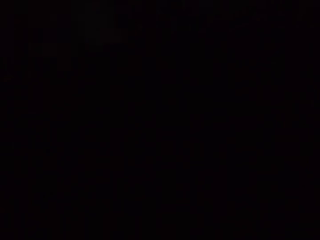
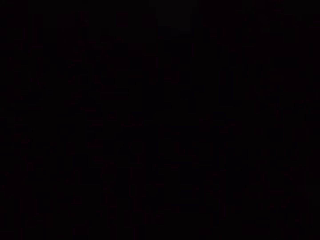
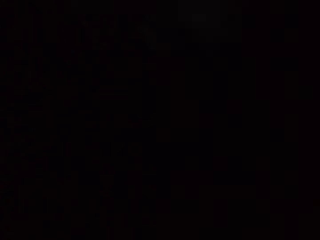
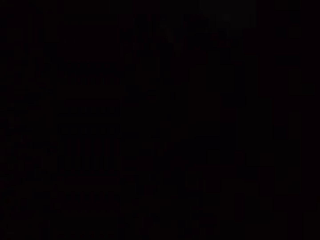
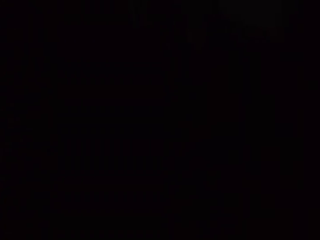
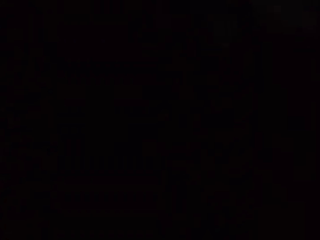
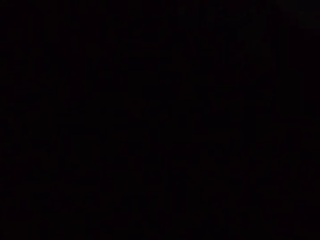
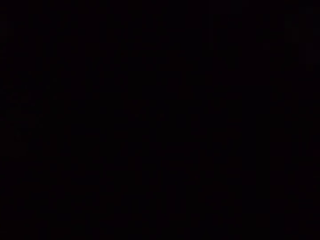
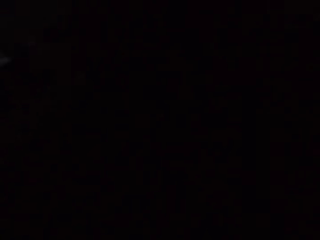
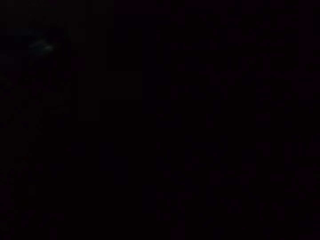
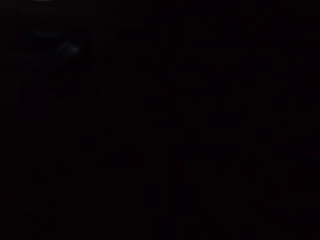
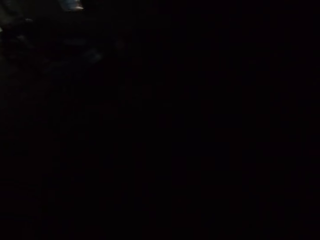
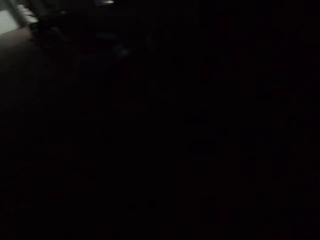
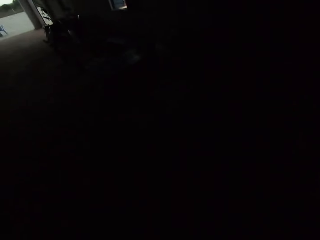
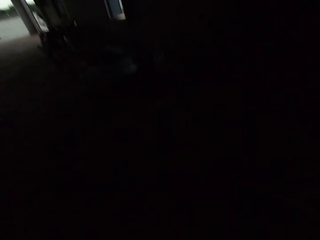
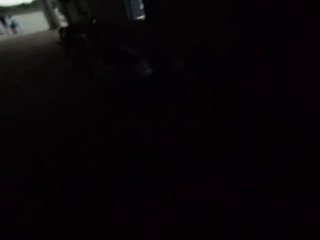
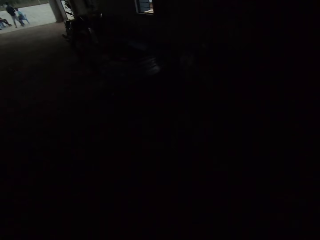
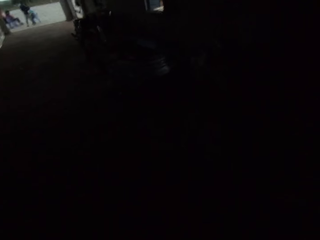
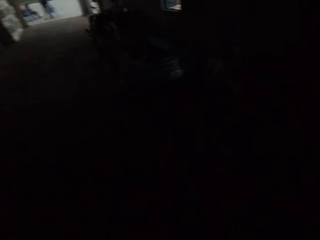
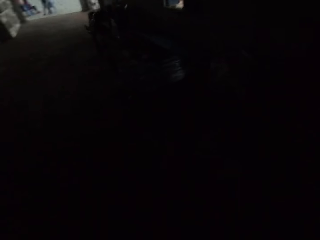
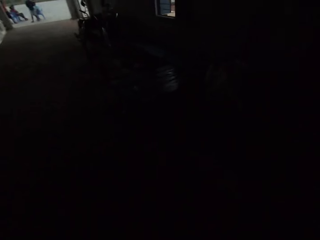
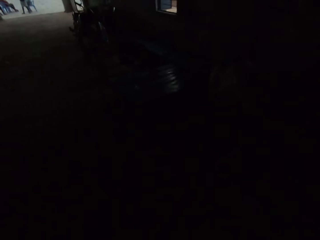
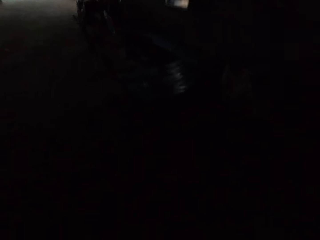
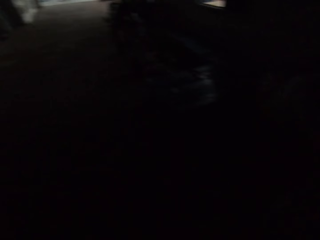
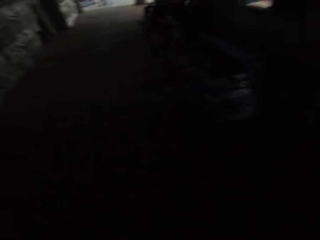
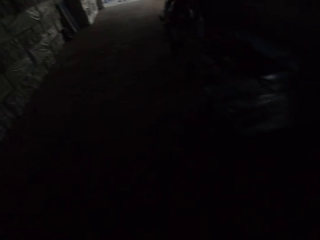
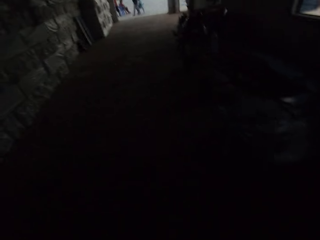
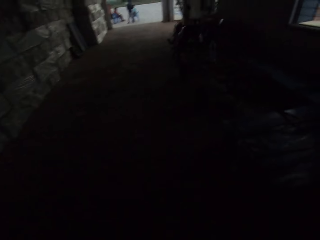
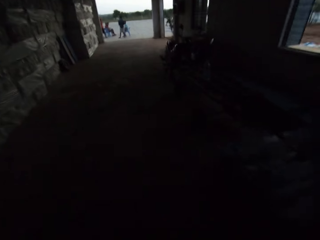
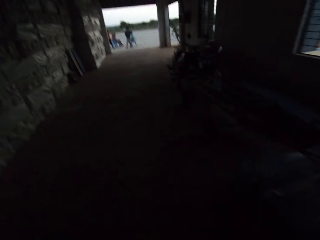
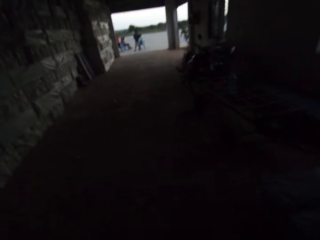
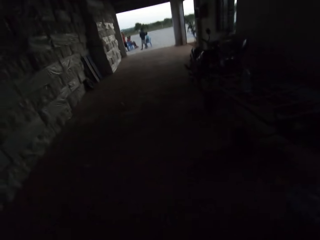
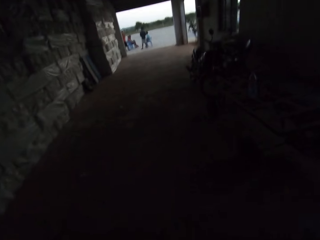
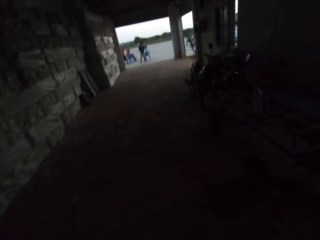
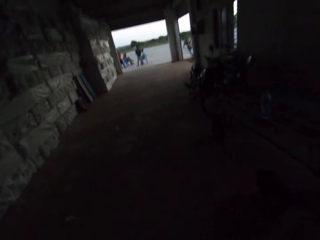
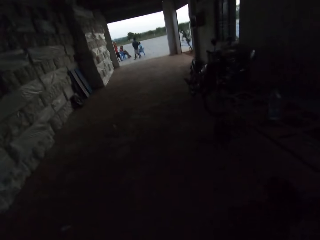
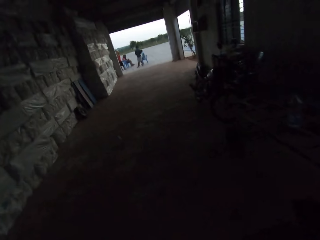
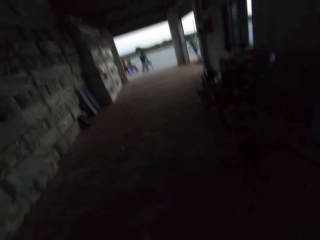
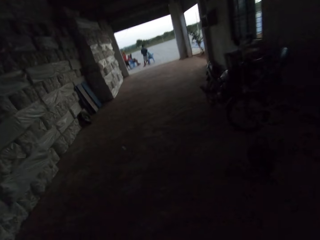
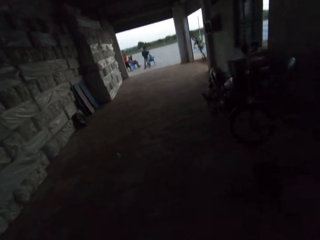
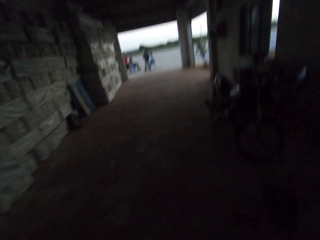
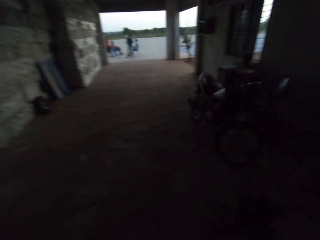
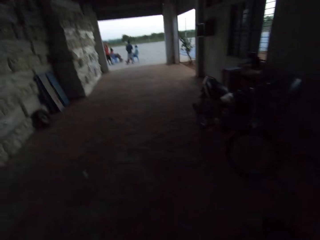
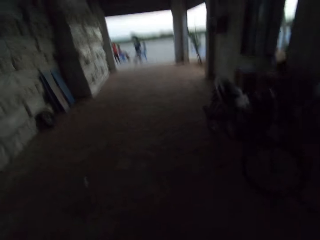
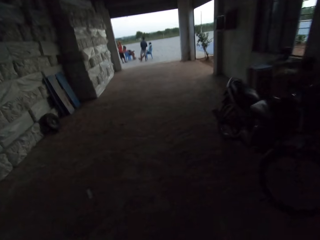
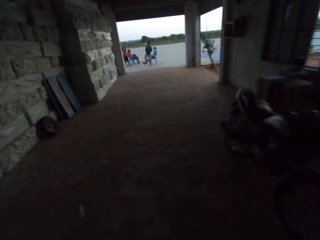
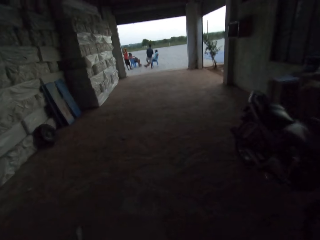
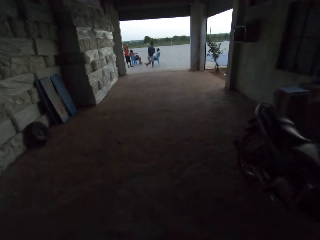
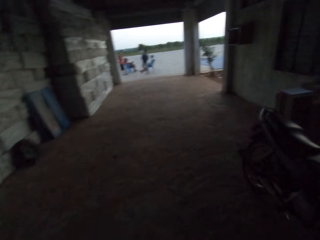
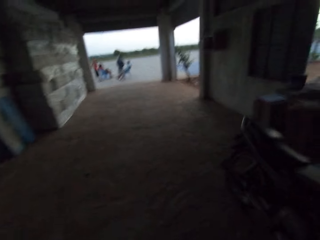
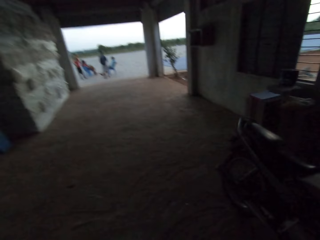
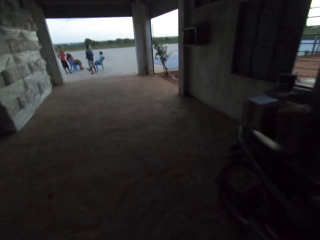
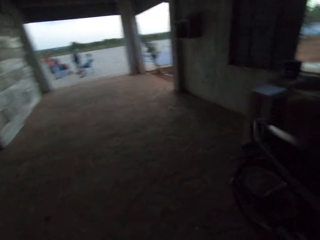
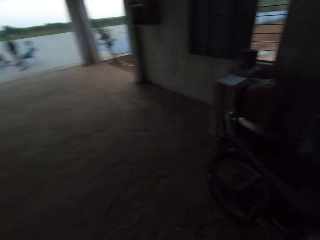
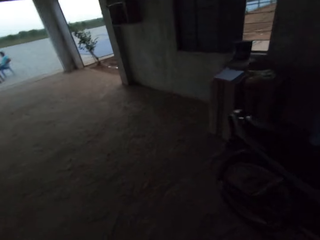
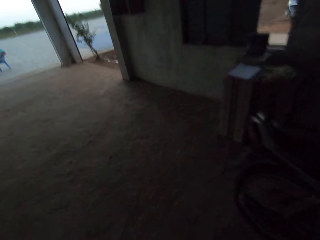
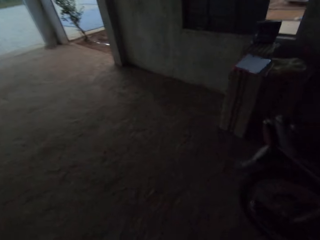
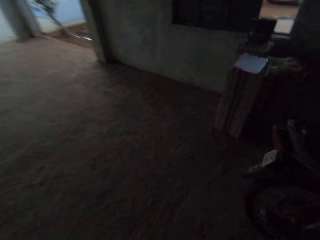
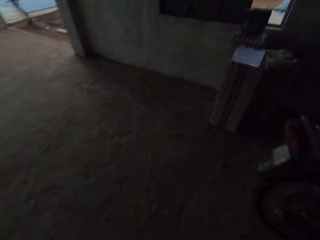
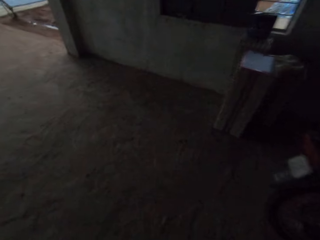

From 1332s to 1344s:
The camera wearer walks out of the warehouse.

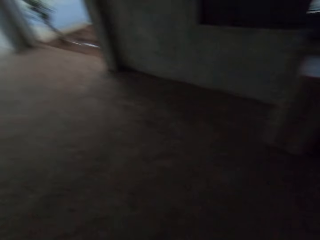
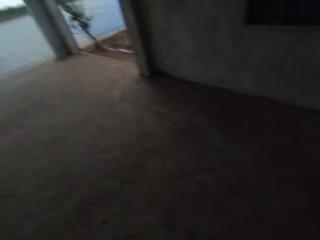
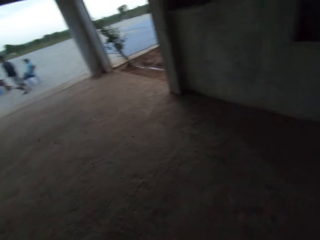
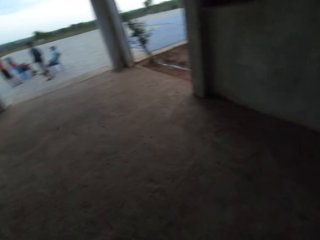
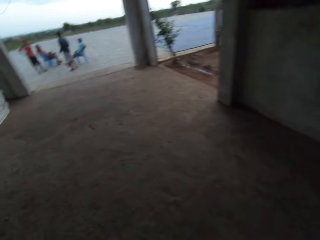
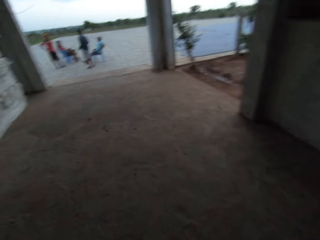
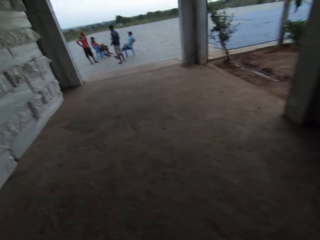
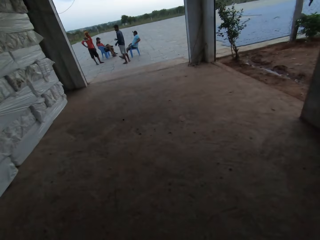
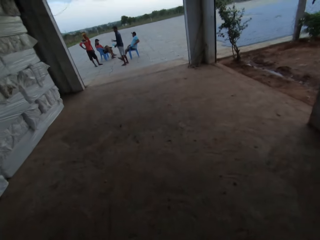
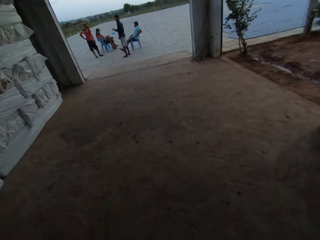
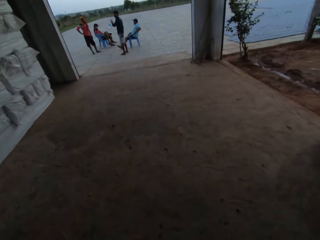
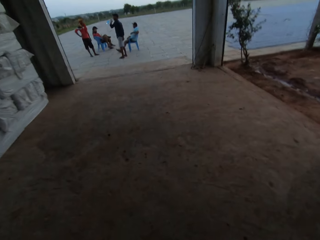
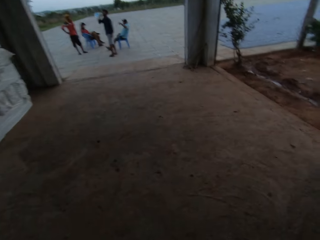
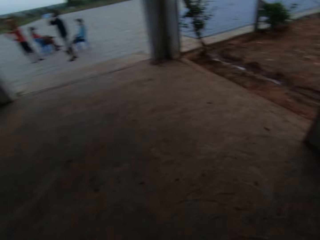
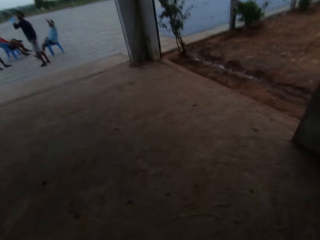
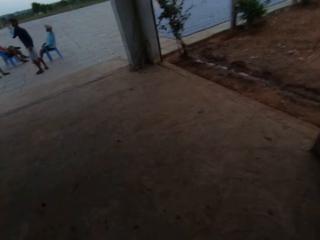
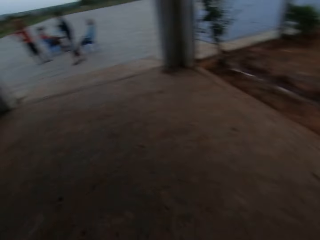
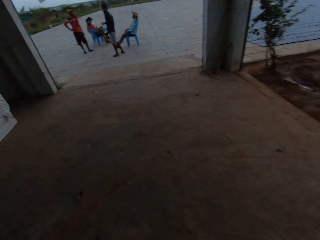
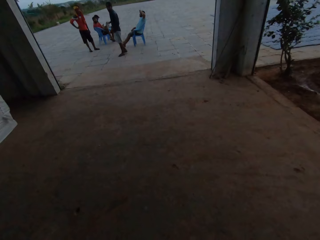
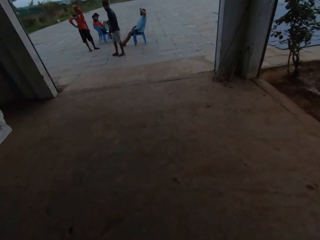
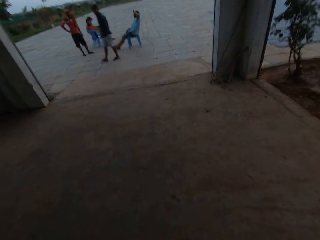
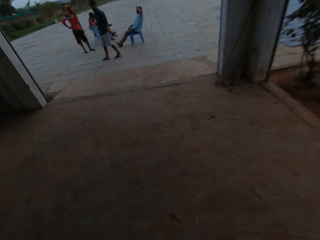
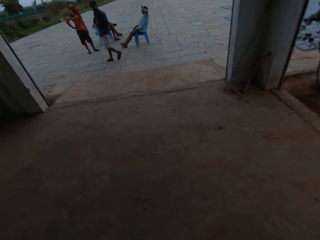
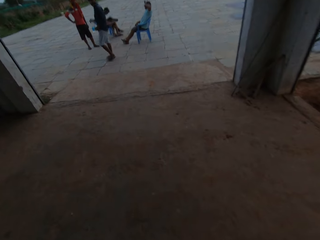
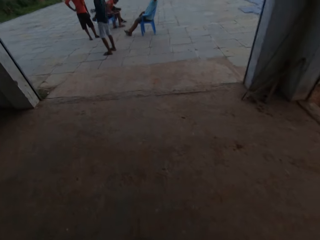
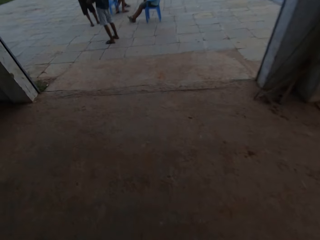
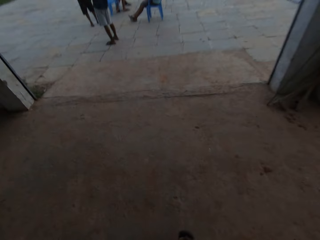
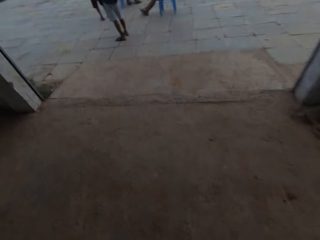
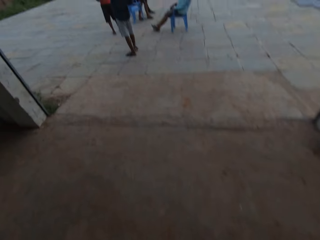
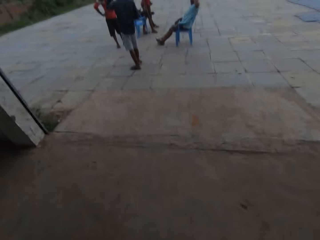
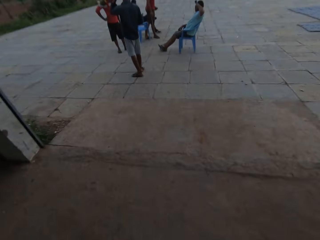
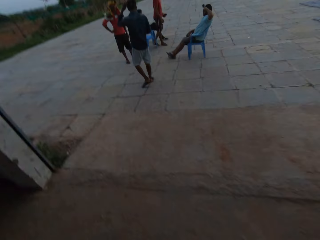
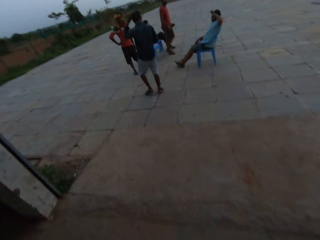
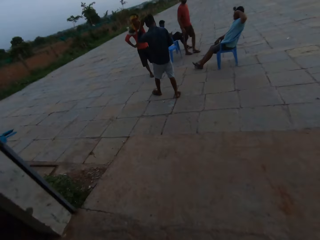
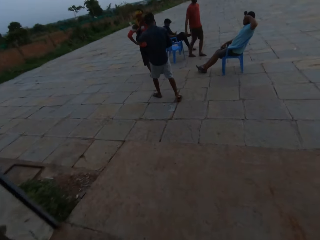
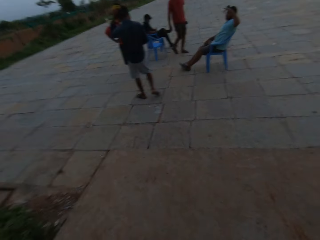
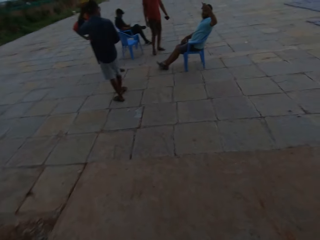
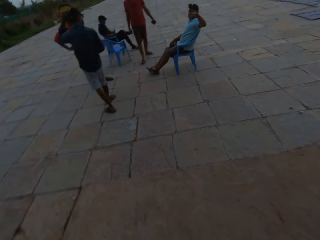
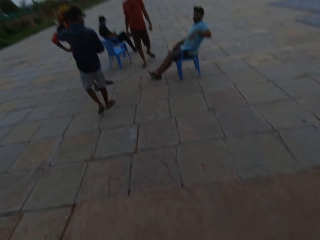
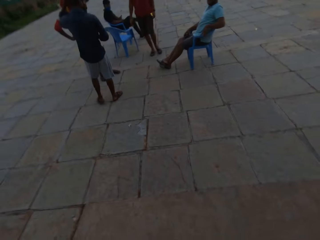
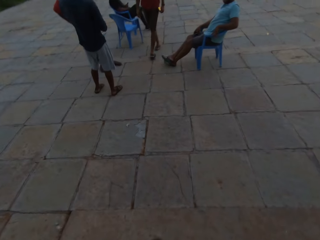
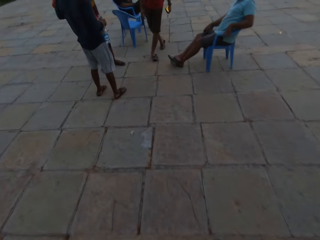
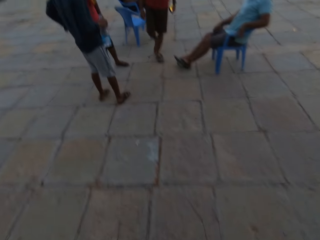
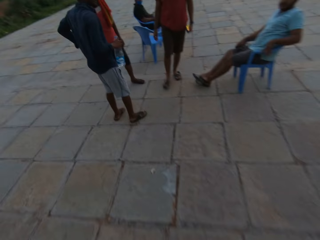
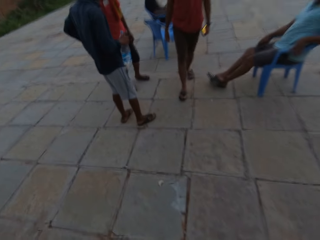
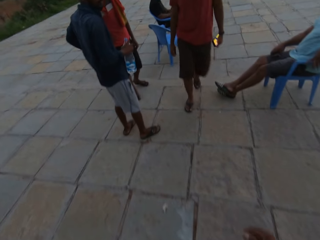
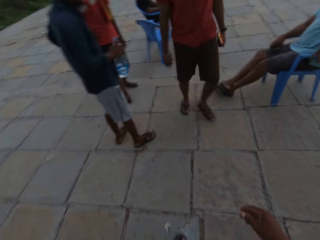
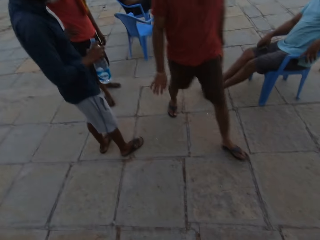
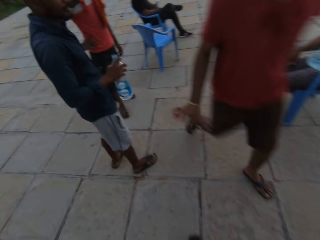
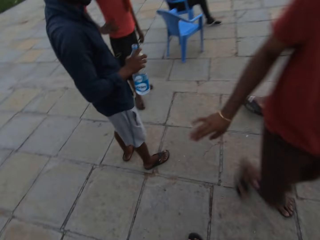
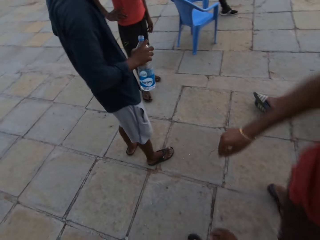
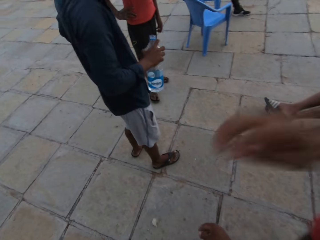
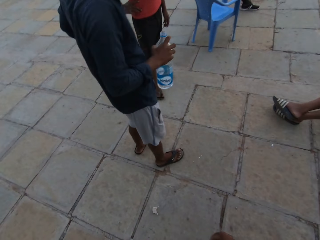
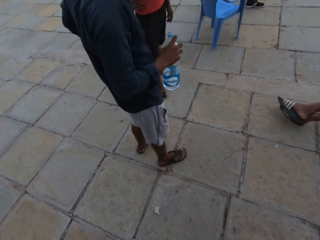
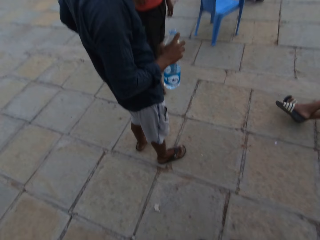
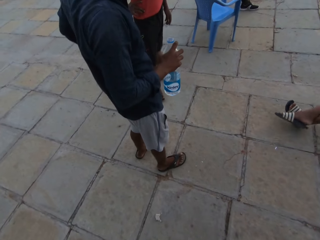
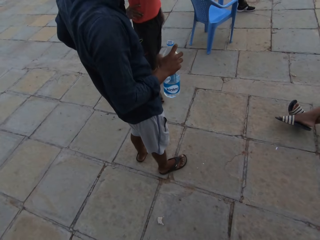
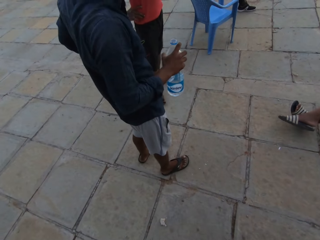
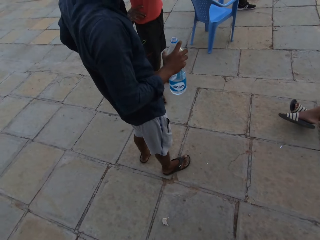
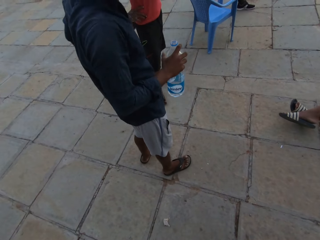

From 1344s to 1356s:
The camera wearer converses with a man.
